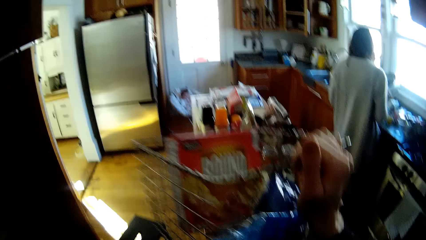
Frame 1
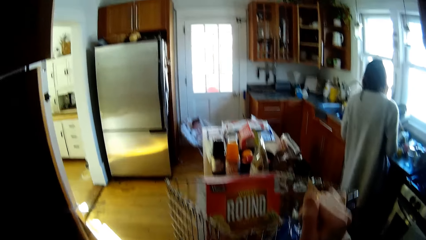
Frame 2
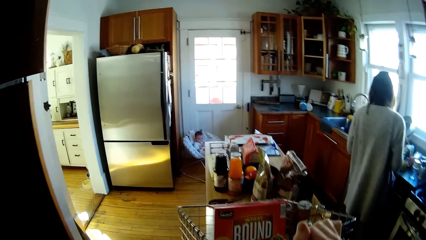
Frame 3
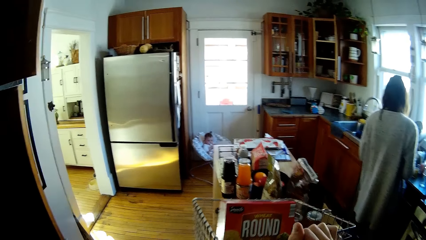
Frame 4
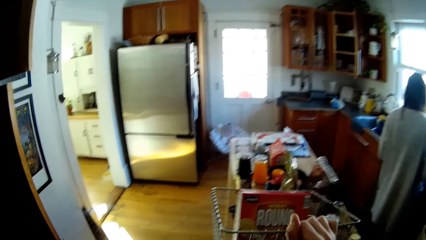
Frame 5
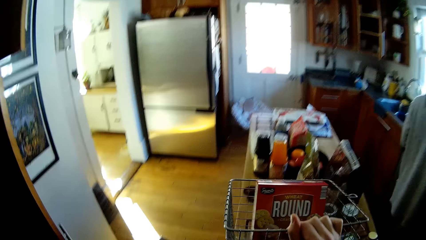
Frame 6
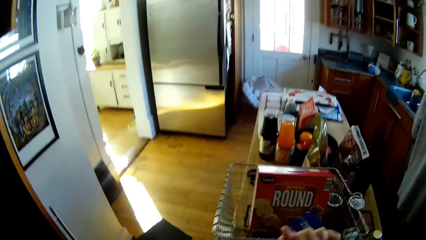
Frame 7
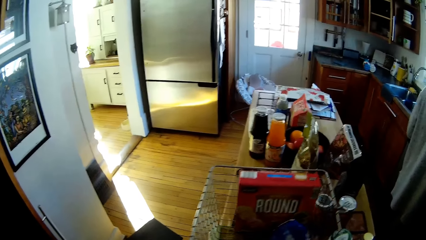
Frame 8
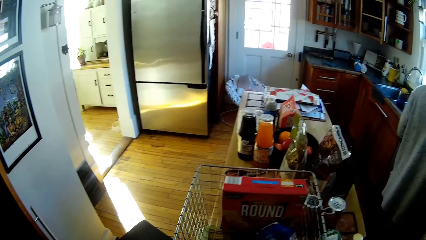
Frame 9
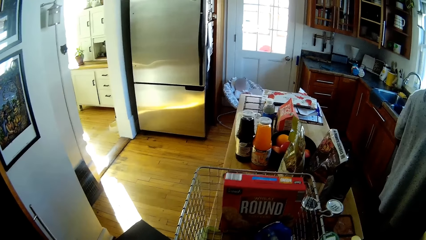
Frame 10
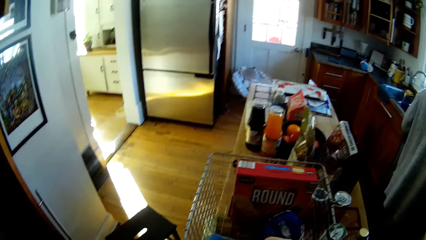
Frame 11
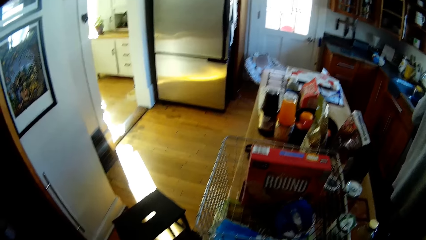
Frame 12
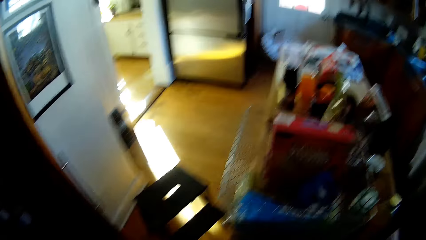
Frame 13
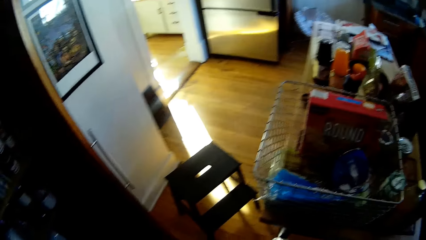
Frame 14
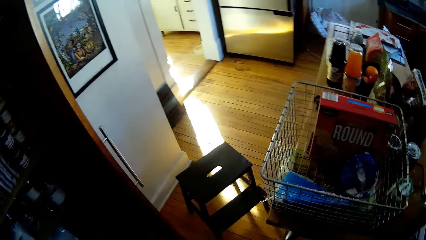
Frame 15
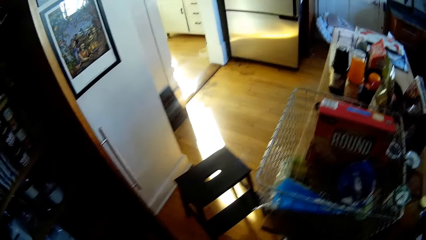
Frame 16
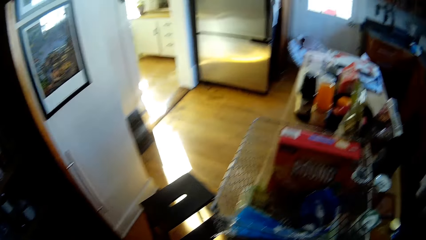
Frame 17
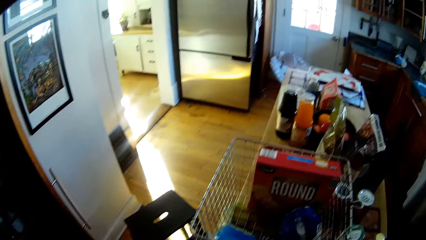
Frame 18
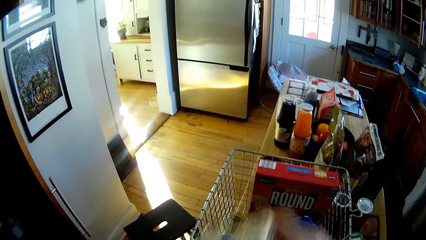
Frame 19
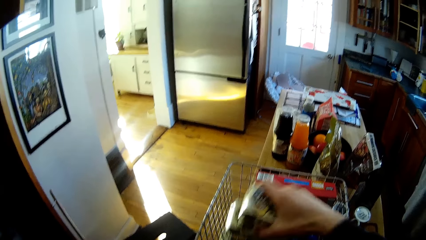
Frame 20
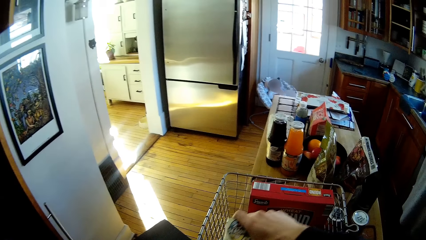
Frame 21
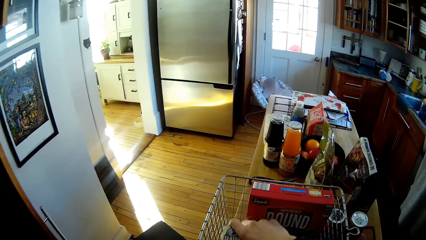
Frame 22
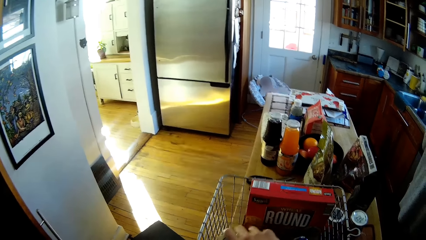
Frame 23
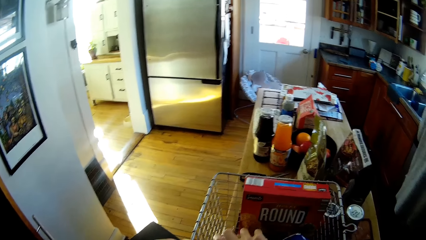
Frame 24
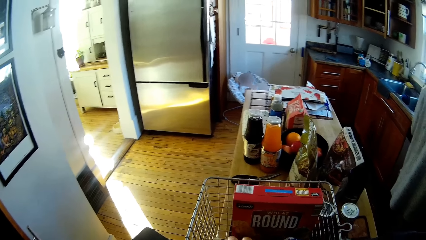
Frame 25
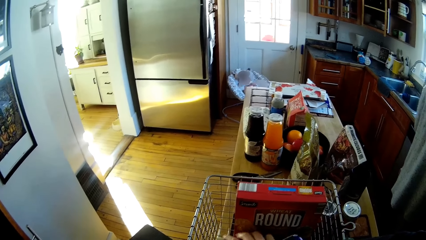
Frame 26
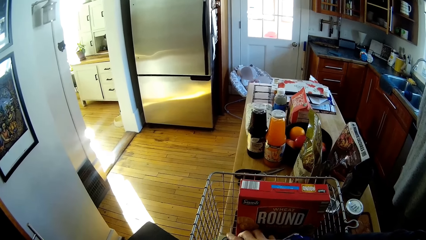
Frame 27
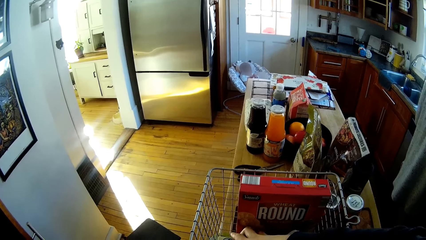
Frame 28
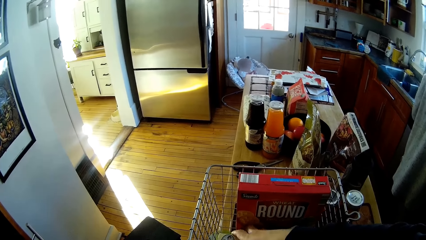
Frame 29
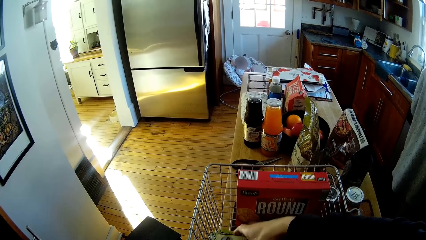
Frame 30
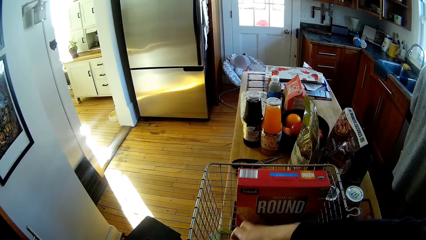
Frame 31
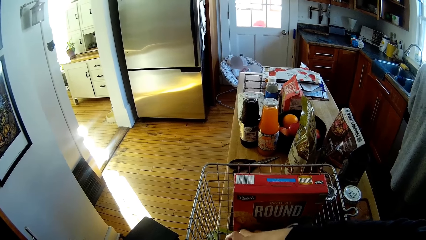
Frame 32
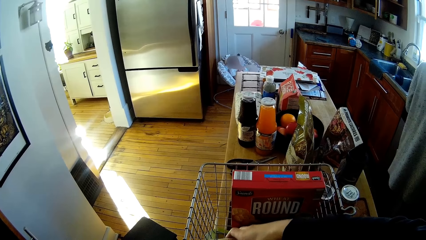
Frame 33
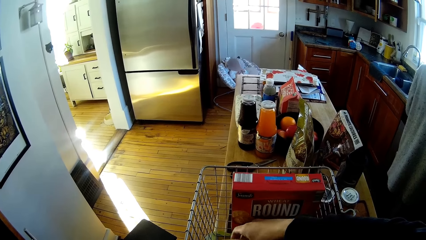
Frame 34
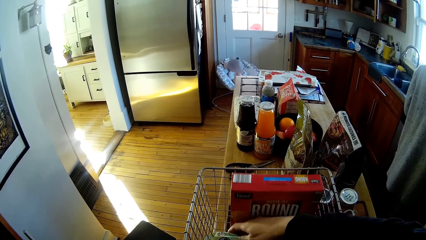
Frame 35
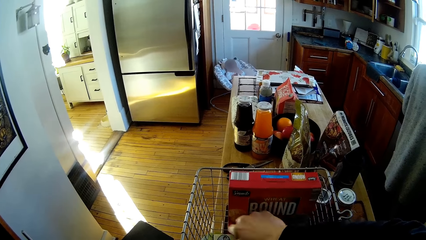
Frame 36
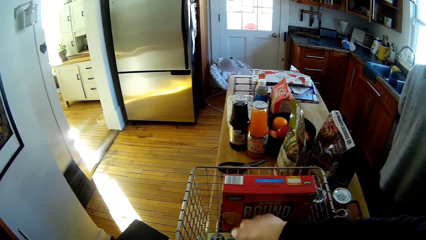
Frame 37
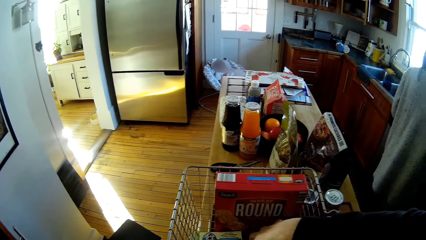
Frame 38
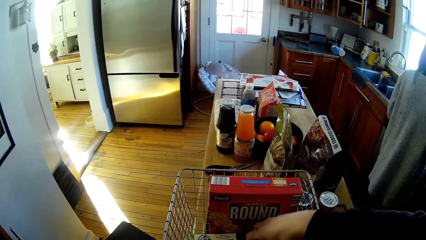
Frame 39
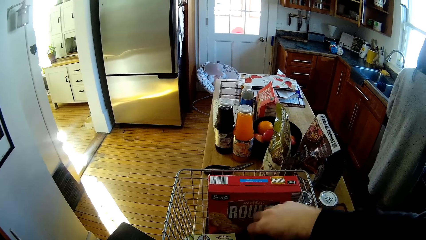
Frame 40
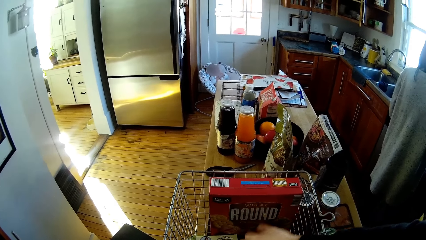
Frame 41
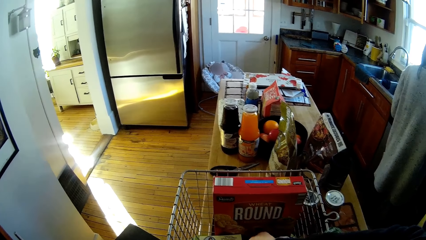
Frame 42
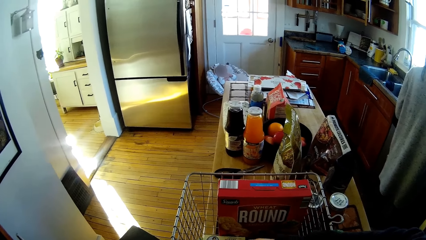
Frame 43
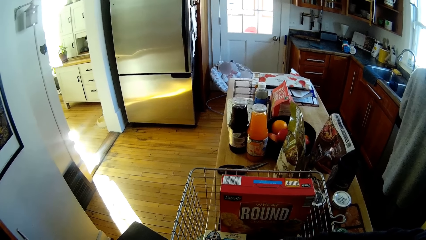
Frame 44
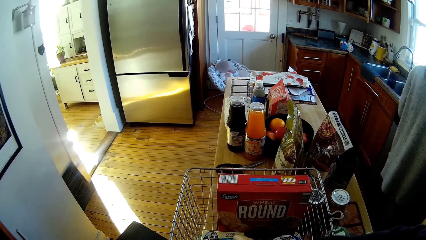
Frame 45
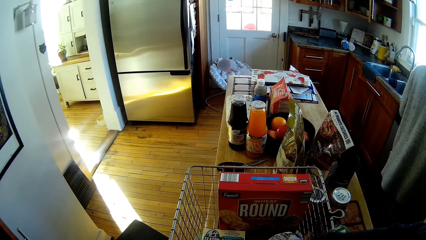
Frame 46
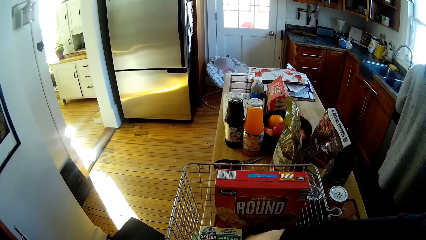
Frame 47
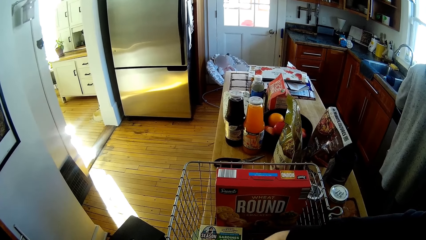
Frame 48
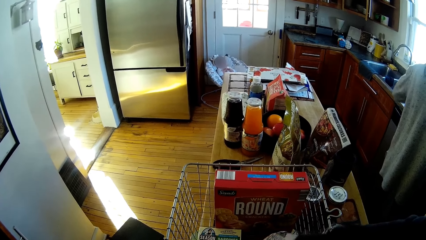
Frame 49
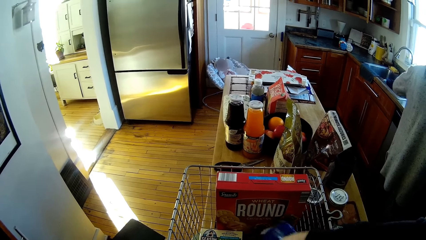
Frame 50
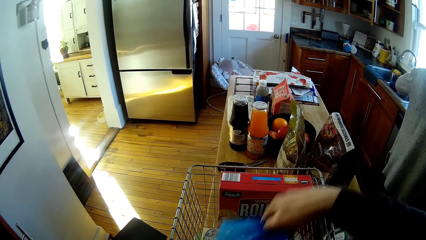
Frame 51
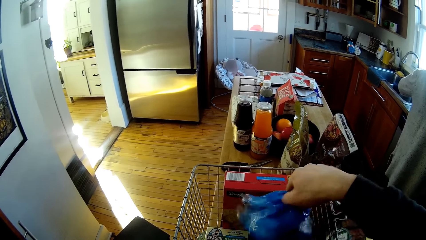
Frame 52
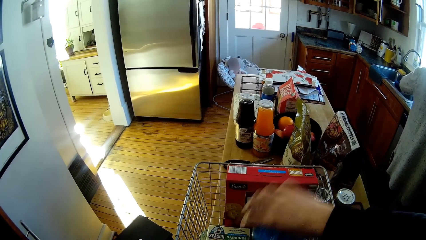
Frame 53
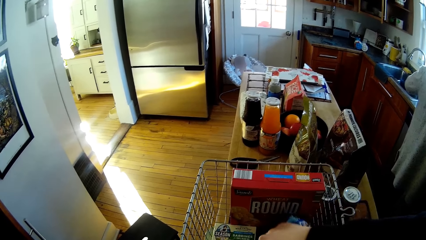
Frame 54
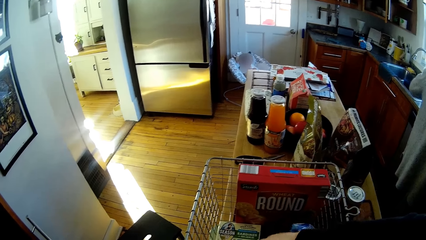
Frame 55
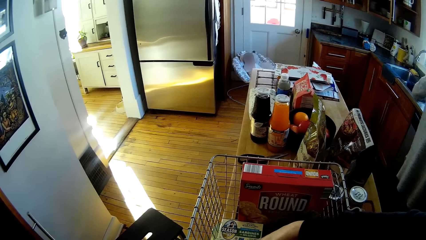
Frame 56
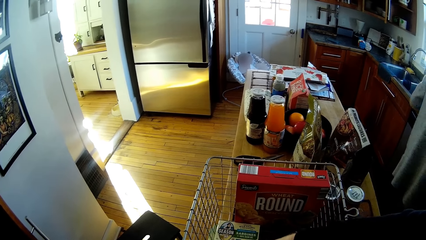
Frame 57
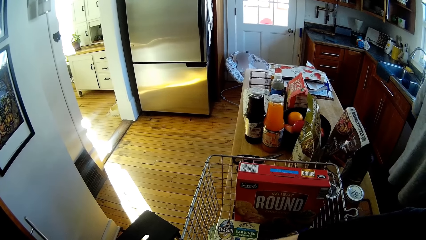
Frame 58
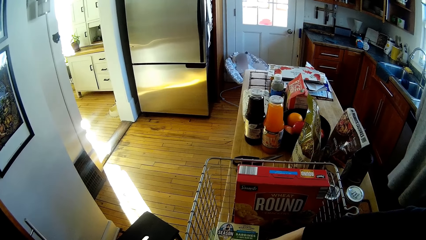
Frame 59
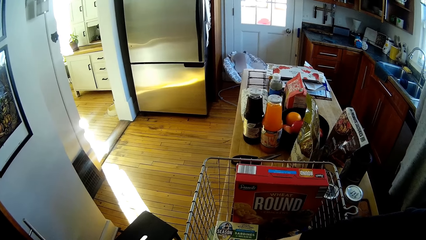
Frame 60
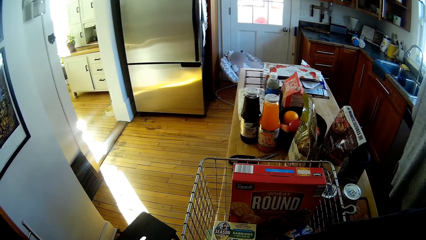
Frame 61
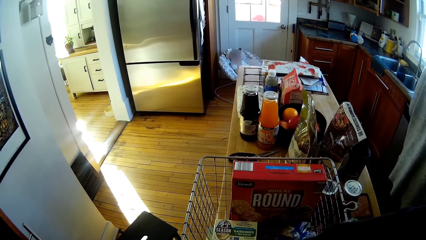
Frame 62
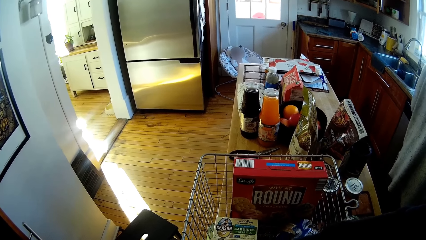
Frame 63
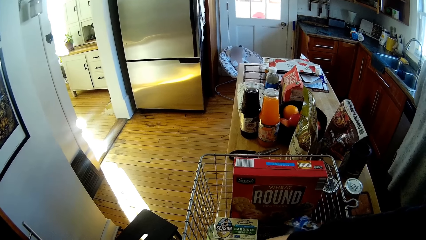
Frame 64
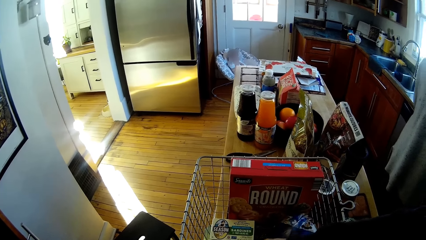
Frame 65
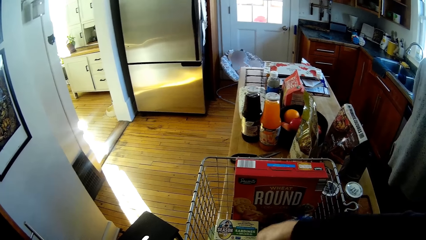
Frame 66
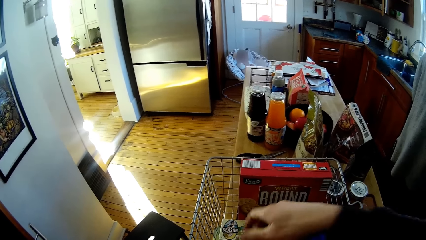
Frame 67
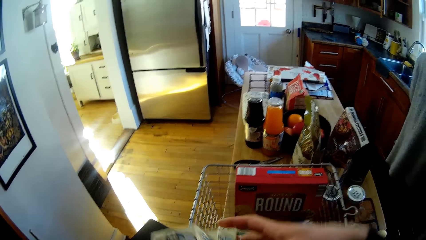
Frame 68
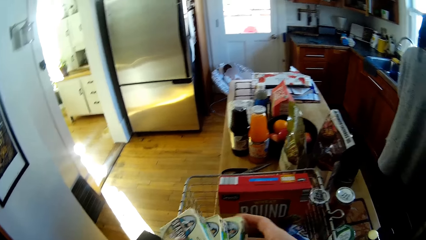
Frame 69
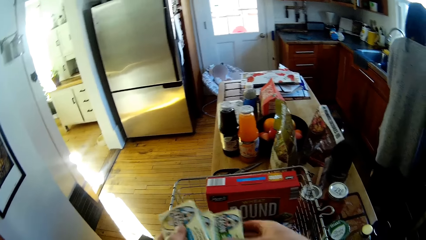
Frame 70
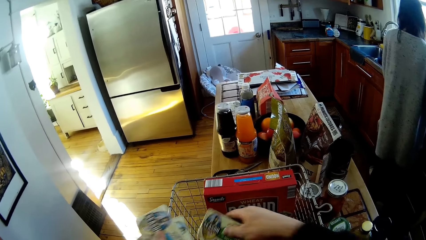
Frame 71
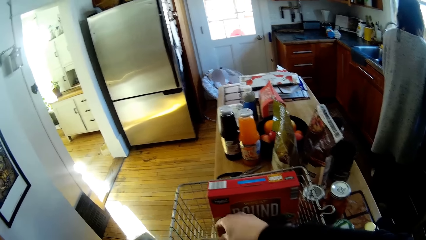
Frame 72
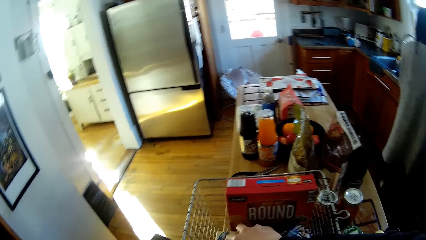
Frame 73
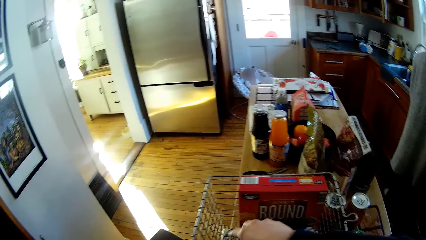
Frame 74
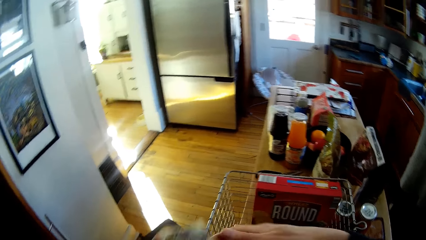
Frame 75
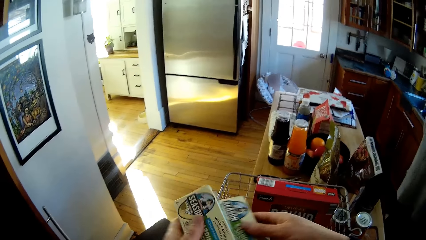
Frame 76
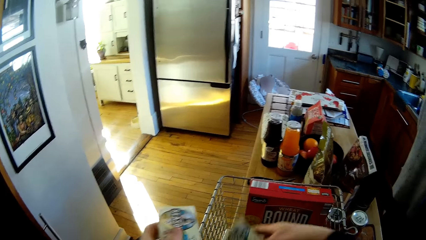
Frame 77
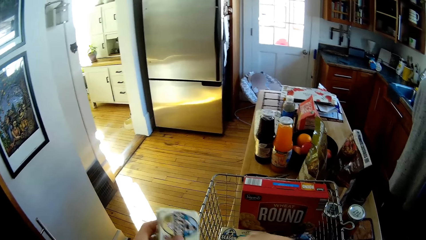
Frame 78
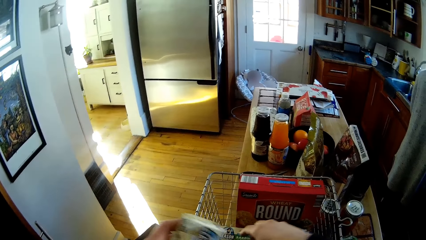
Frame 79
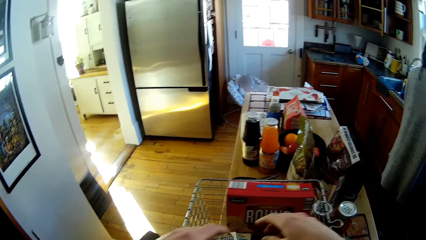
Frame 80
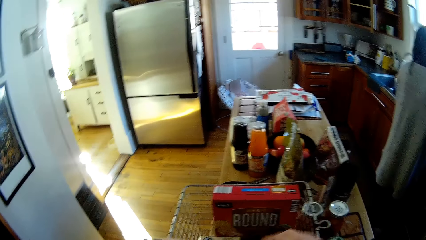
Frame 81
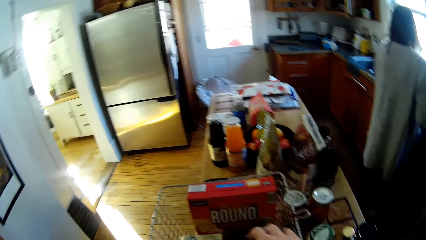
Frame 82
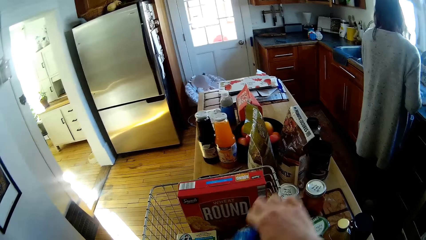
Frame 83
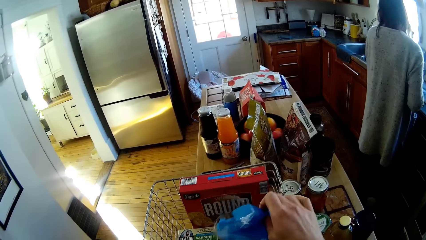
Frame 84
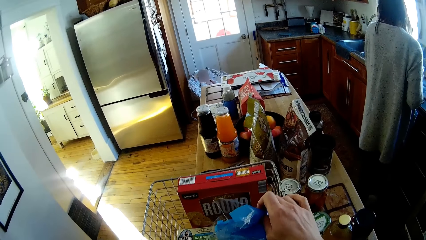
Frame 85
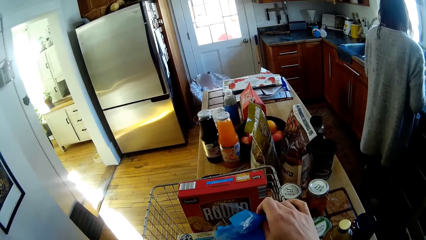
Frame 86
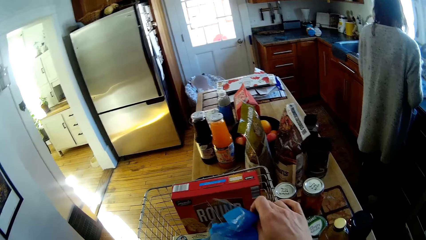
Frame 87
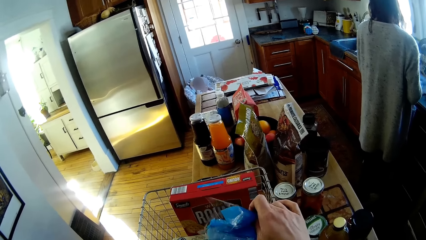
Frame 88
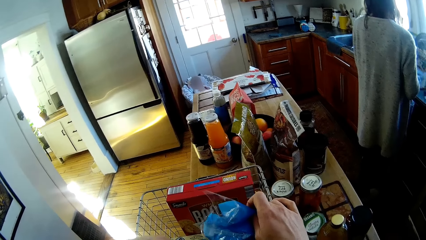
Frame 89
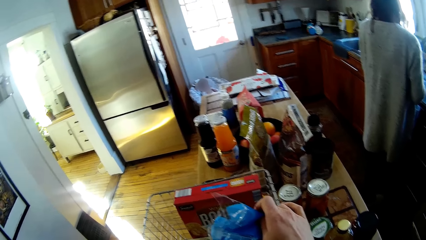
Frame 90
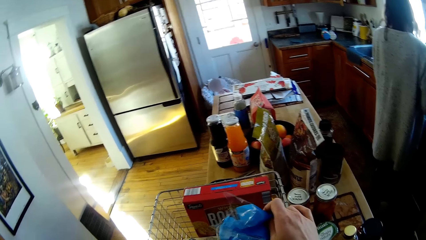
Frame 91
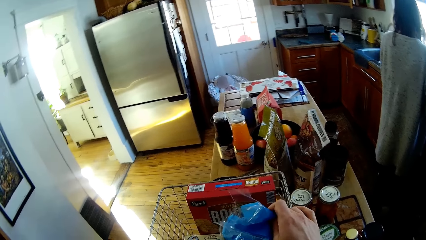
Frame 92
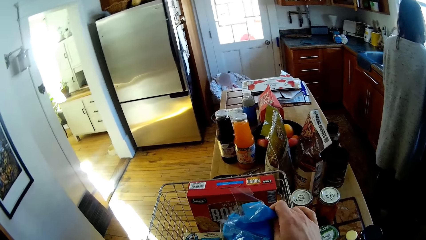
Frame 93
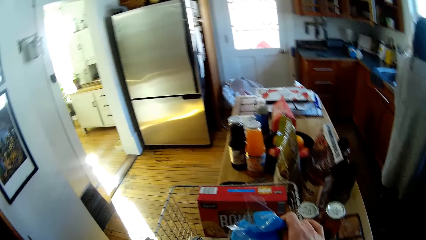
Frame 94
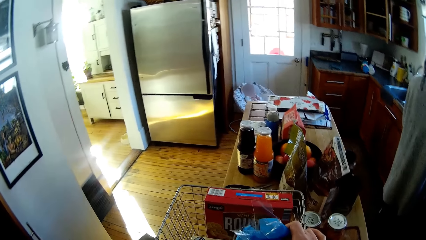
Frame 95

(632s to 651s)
The camera wearer drops the rack on the kitchen table with his right hand. He drops a sardine into the rack with his right hand. He checks the racks. He arranges the sardines into the rack with both hands. He drops something in the rack. He picks a nylon from the rack with his right hand.
